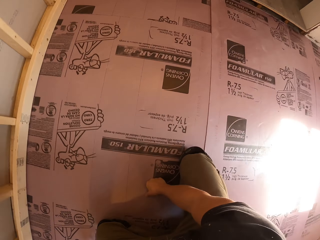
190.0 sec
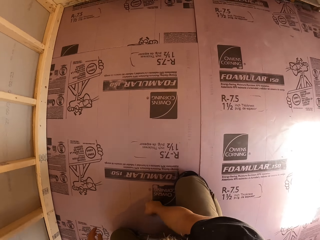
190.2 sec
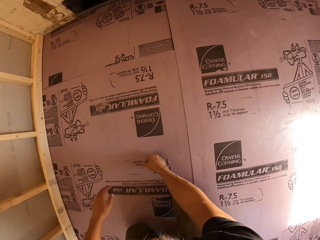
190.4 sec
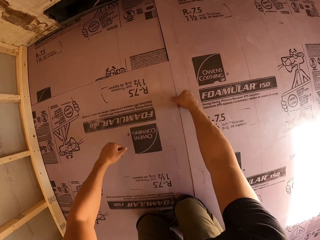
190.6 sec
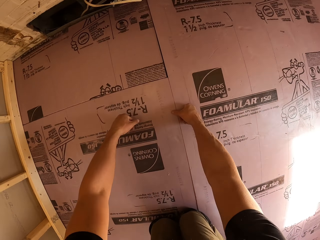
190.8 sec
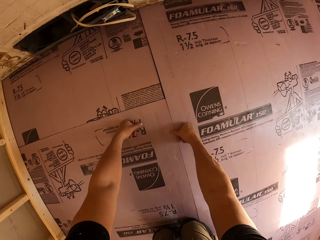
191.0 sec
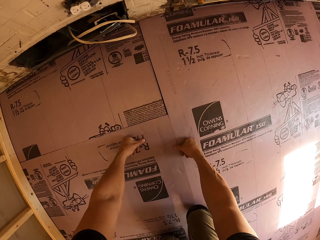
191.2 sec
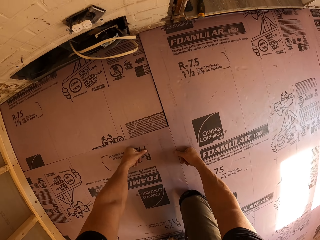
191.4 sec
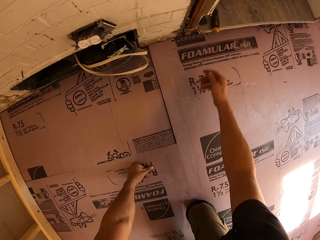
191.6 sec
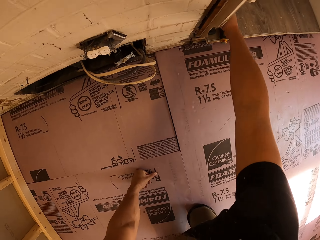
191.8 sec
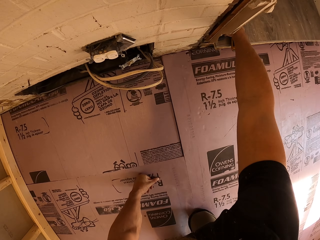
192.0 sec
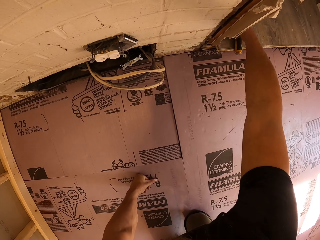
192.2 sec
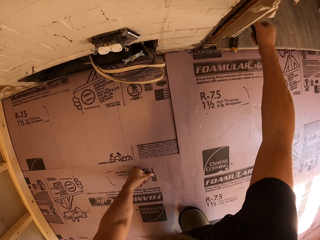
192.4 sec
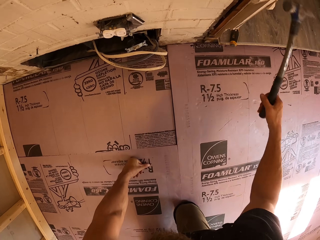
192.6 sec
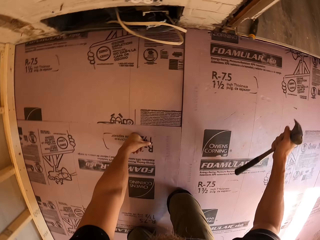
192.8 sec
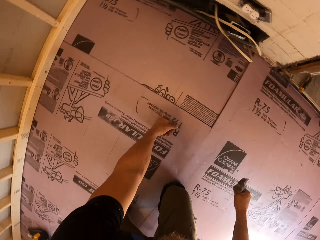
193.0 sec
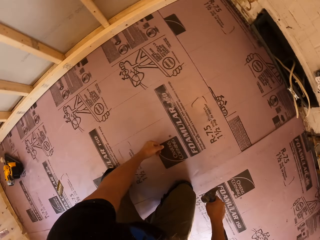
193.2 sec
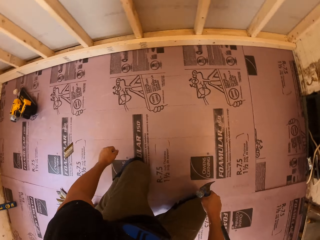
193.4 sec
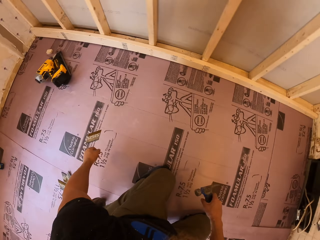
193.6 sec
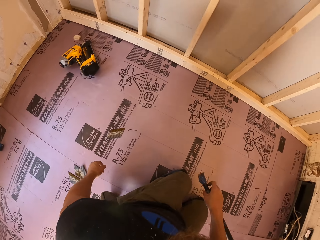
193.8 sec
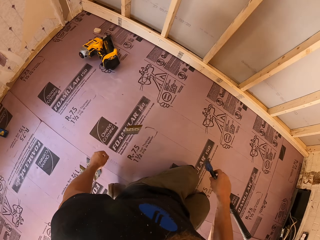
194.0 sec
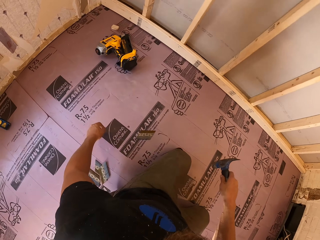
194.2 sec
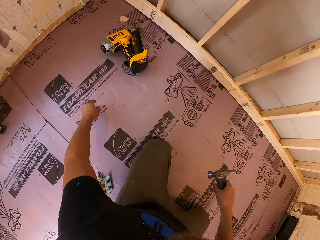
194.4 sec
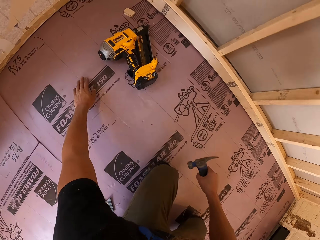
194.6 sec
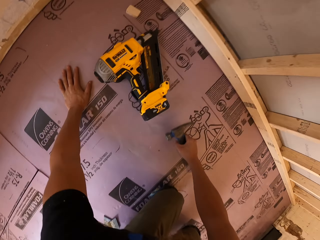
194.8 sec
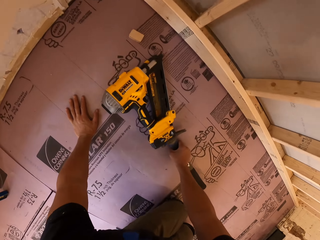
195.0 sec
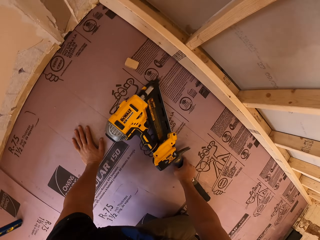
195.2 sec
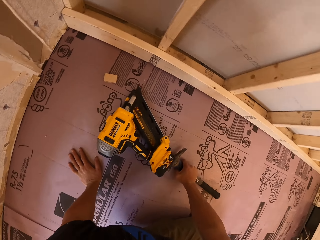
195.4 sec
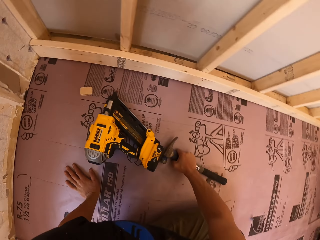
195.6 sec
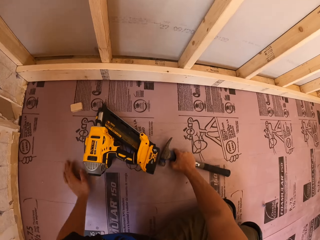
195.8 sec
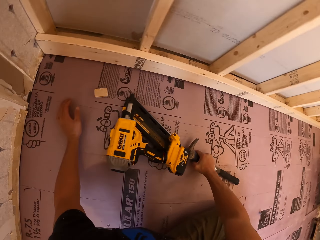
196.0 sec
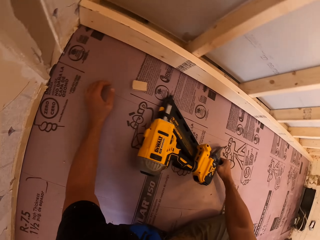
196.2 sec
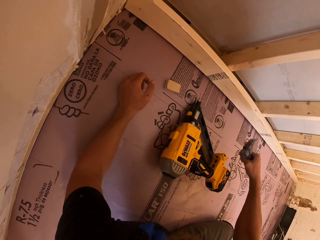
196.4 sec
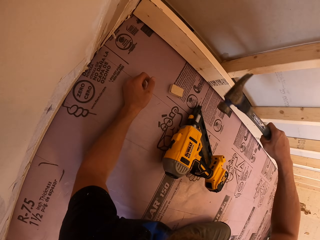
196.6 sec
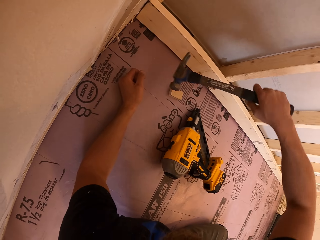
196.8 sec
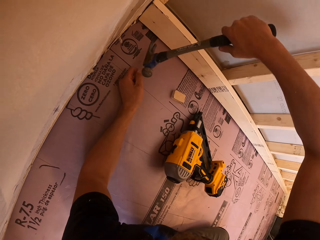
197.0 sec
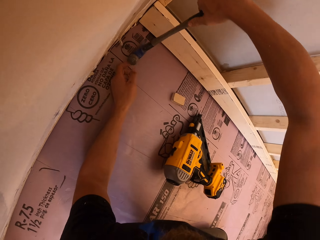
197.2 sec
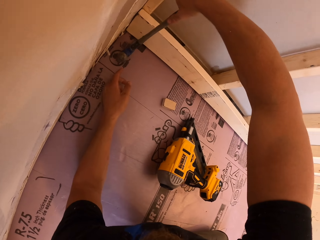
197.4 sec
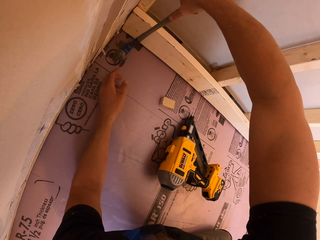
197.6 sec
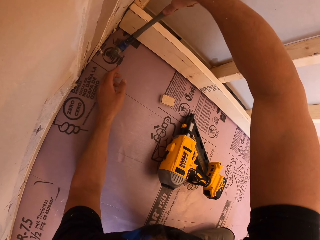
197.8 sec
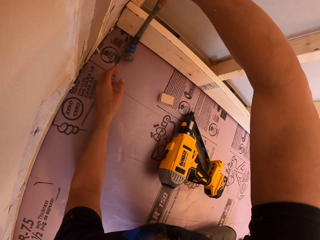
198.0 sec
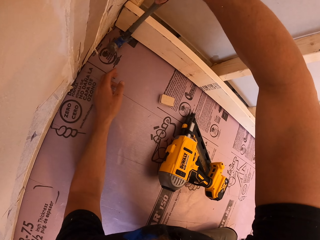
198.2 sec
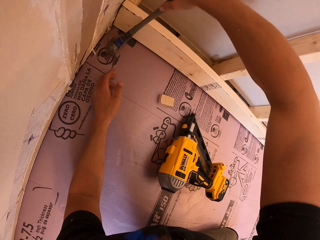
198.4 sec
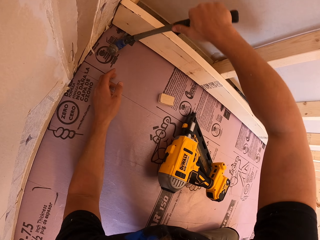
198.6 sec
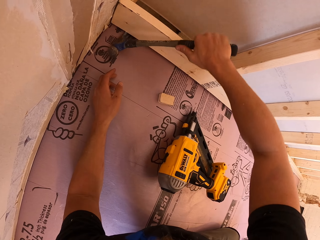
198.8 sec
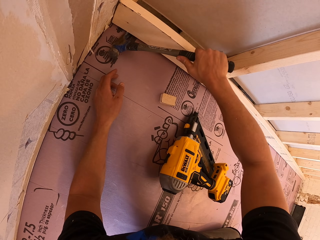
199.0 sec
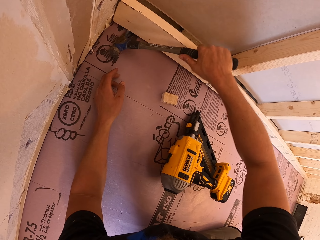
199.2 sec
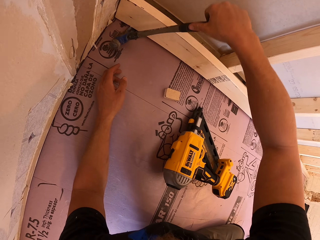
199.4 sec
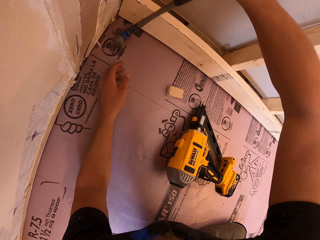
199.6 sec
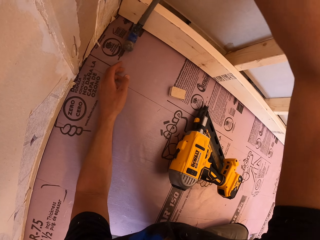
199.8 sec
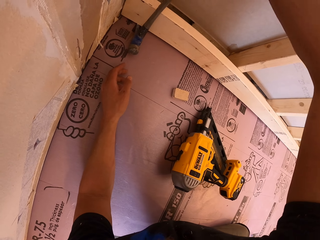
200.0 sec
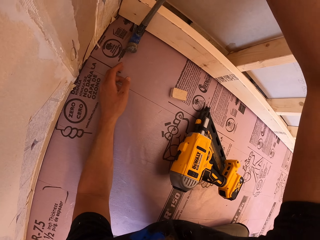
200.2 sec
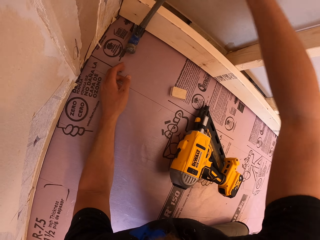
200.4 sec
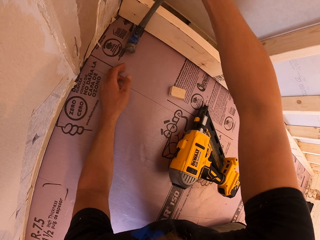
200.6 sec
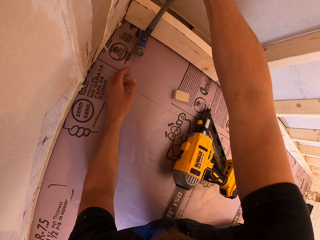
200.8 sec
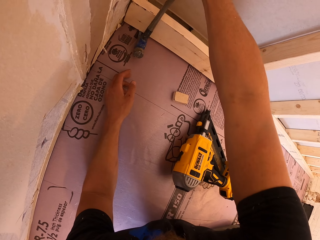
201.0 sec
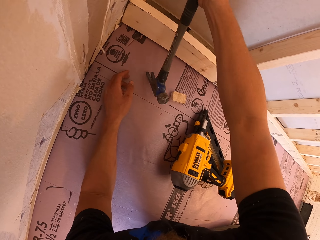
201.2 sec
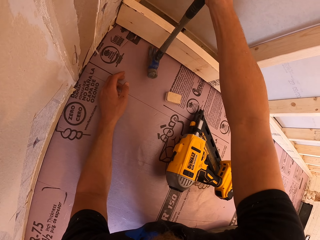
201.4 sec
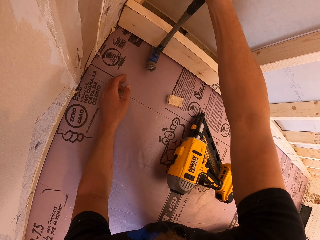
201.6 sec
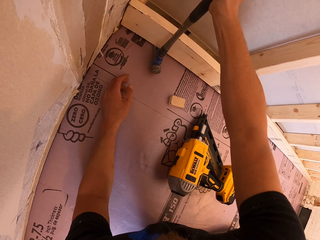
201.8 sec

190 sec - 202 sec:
The camera wearer moves. They place a hand on the floor. They place both hands on the floor. They pick up a hammer from a shelf. They move back. They move towards the wood. They place the hammer on the floor. They pick up the hammer from the floor. They place an arm on the floor. They put the hammer under the wood. They align the wood with the hammer.

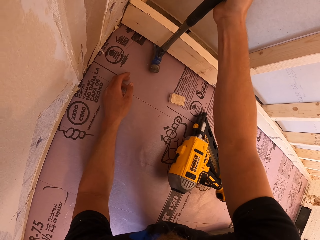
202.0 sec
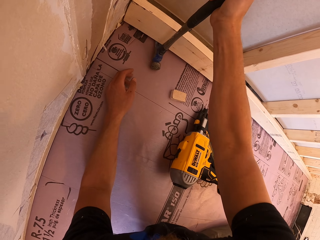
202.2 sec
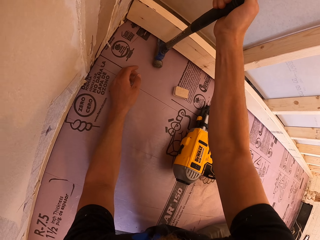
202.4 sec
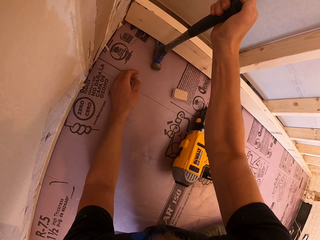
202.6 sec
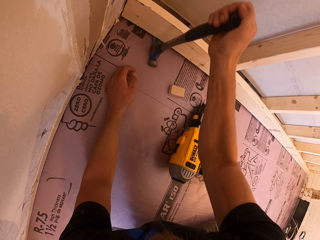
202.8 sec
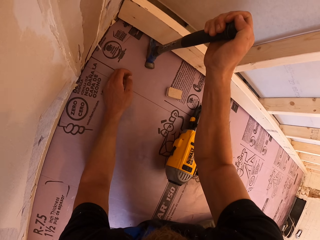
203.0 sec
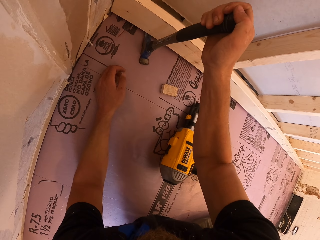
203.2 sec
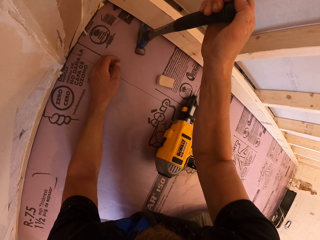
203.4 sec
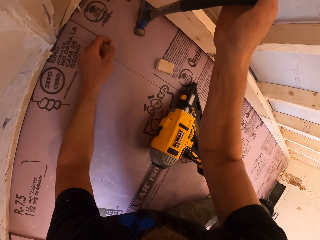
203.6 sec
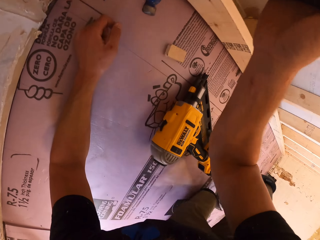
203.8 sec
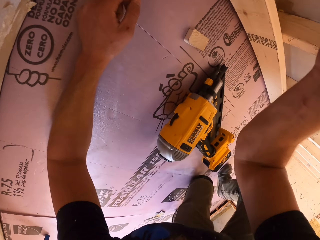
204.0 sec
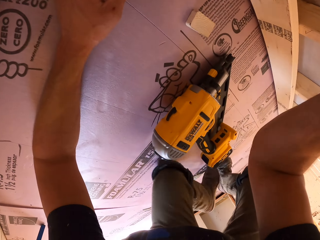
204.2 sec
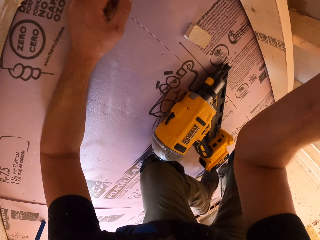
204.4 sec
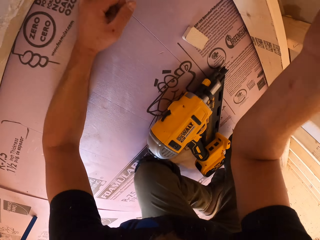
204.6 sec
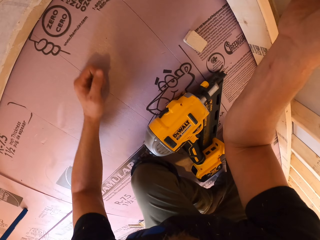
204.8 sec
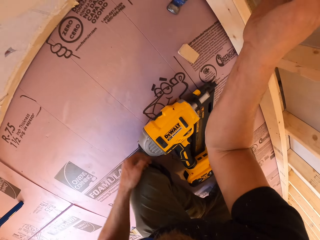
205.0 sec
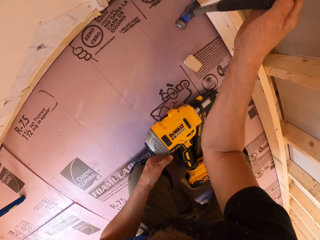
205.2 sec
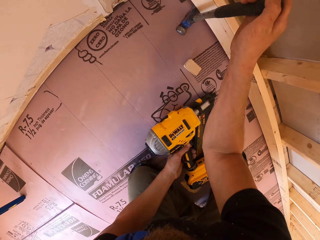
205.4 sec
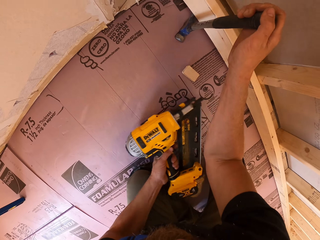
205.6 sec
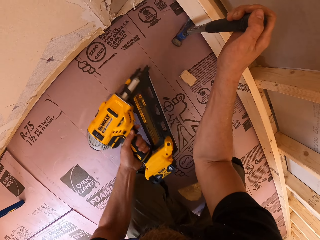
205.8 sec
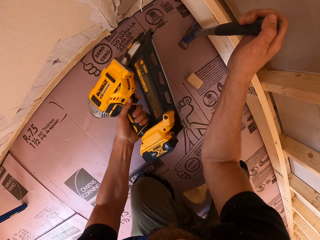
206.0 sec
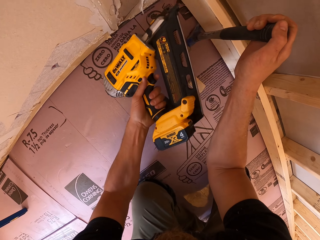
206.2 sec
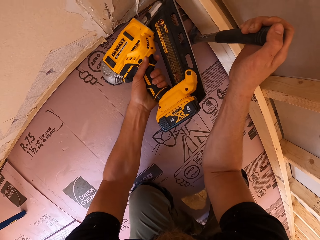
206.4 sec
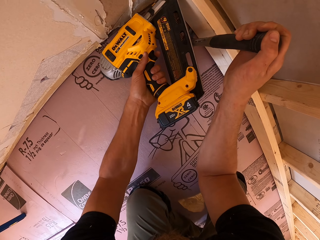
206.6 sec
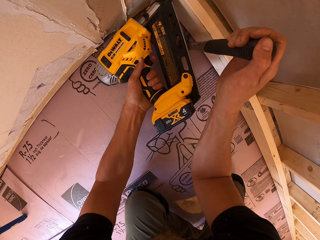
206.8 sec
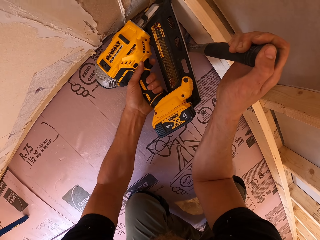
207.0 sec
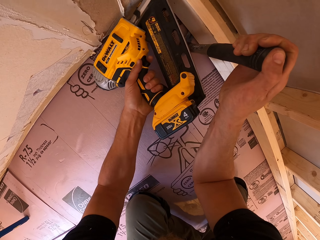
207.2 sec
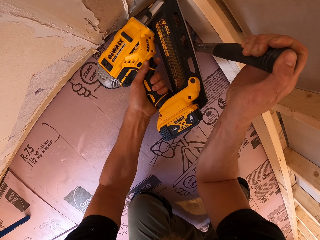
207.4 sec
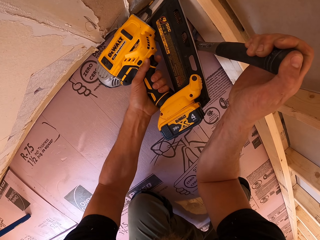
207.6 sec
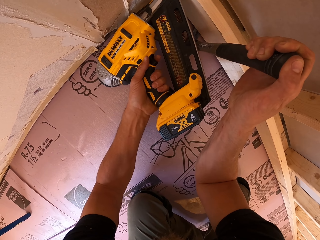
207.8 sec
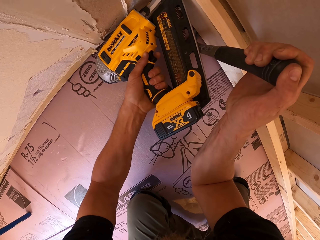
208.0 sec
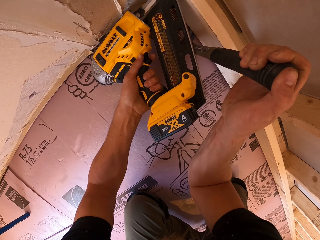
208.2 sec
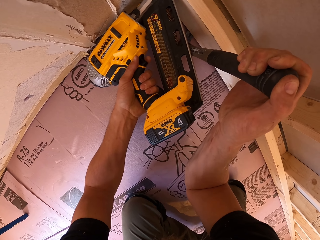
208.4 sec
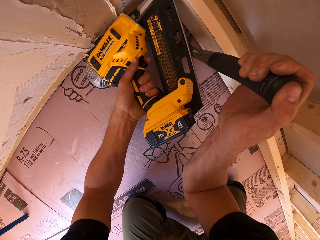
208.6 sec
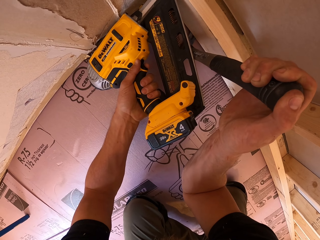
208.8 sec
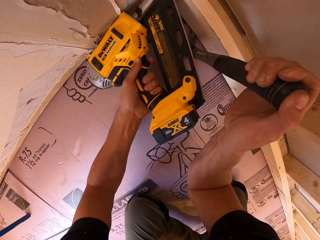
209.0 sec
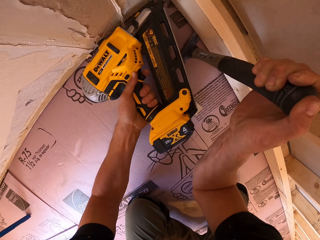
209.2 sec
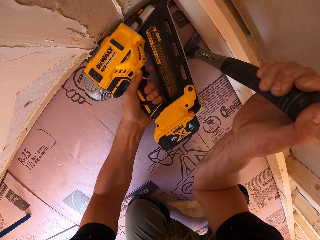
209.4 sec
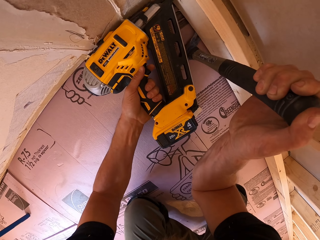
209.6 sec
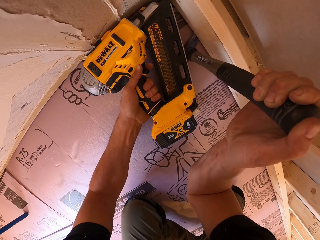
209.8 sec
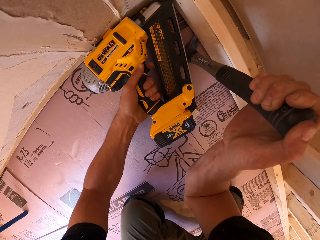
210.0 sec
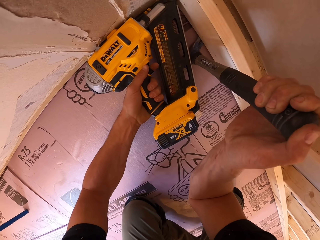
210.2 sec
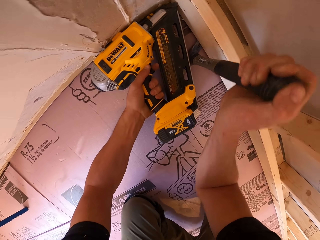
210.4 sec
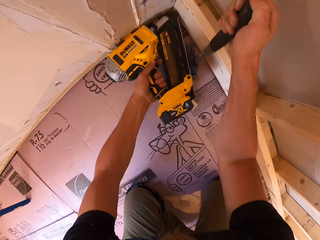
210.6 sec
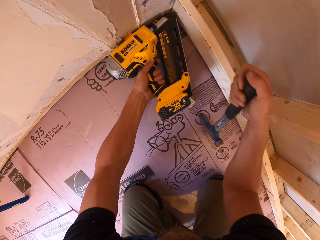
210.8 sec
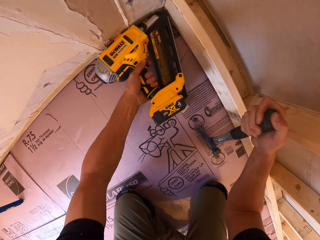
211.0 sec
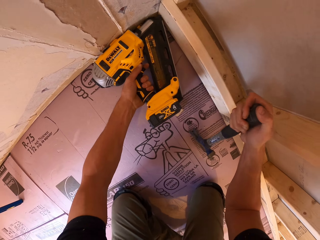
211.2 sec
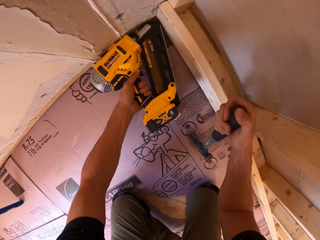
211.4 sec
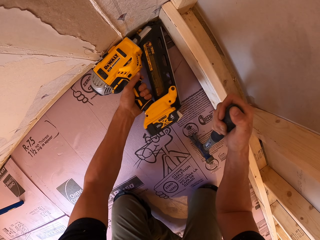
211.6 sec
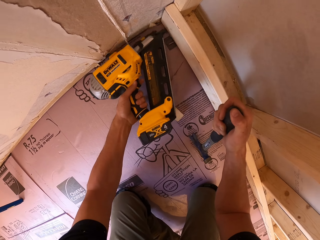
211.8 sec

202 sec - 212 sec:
The camera wearer kneels on the floor. They take the nail gun from the floor and drive the nails into the timber with the nail gun. They remove the hammer from the wood.
